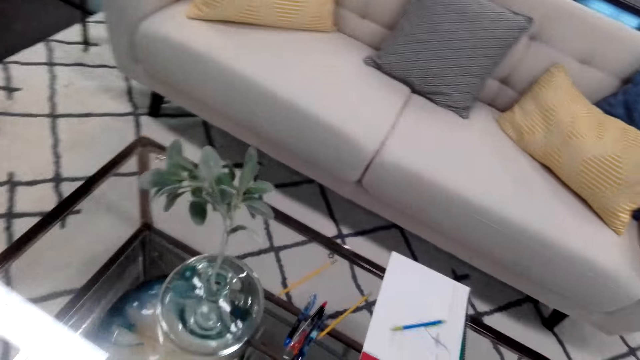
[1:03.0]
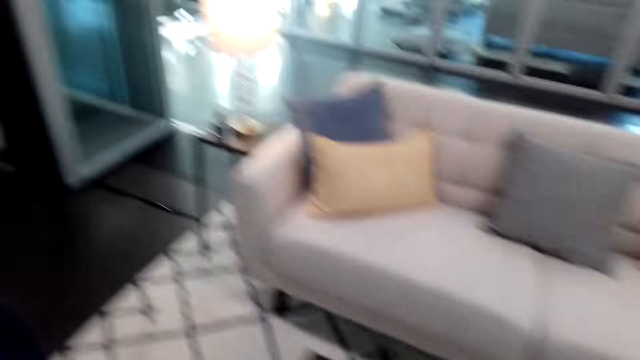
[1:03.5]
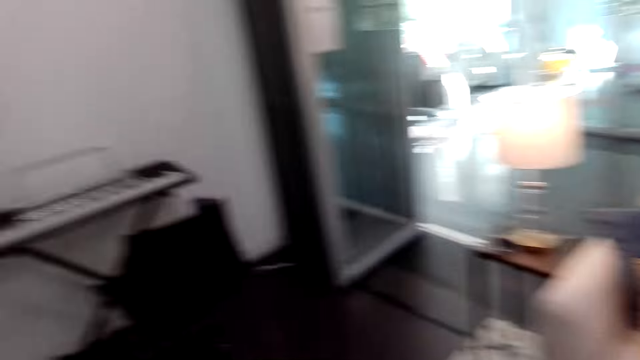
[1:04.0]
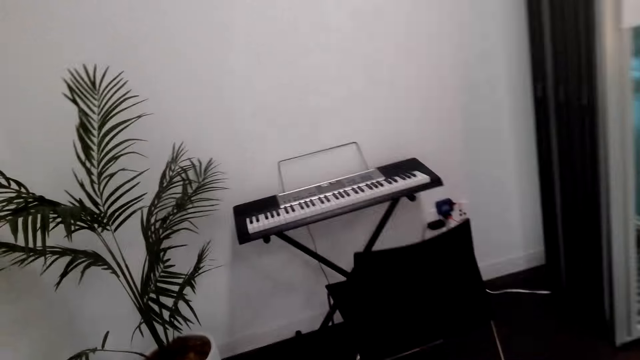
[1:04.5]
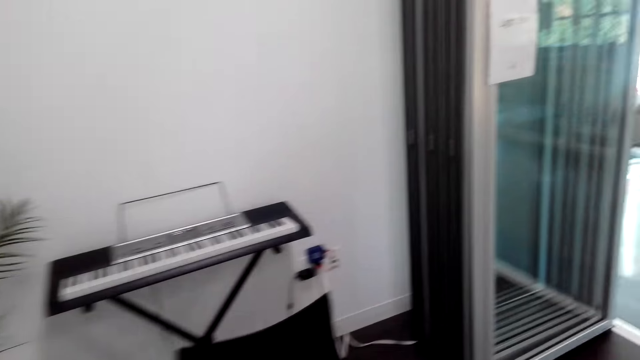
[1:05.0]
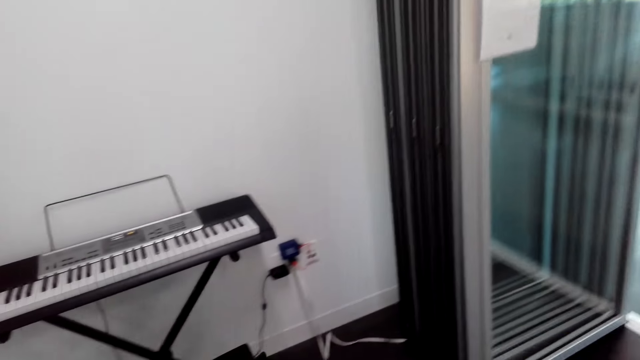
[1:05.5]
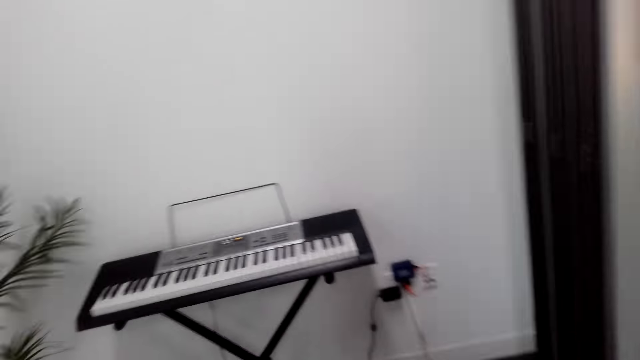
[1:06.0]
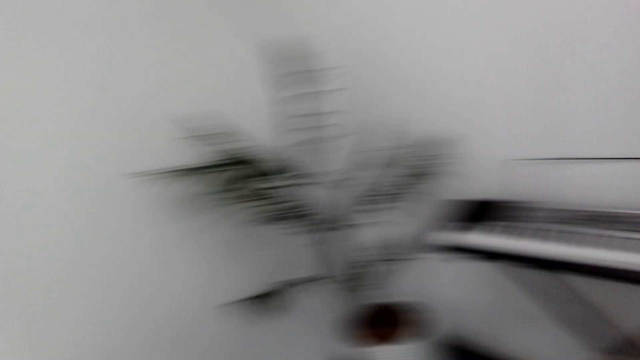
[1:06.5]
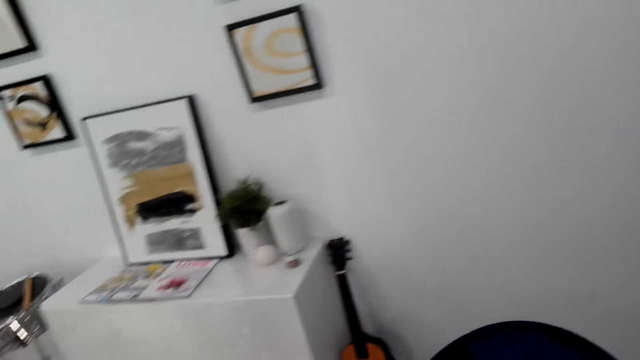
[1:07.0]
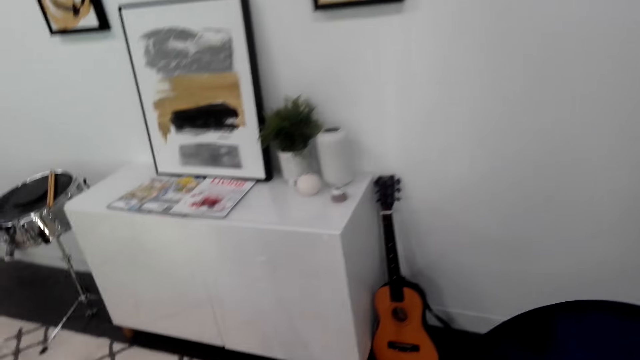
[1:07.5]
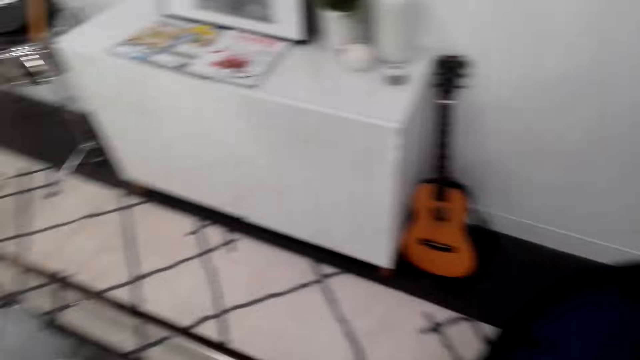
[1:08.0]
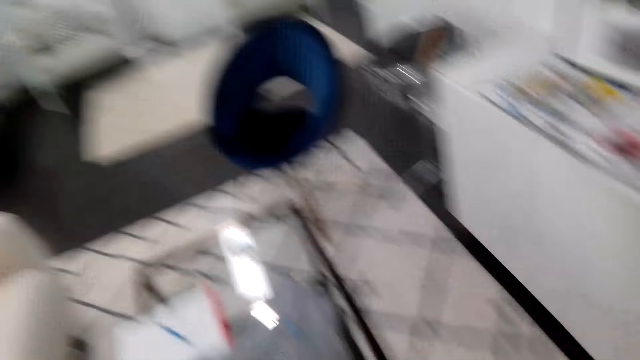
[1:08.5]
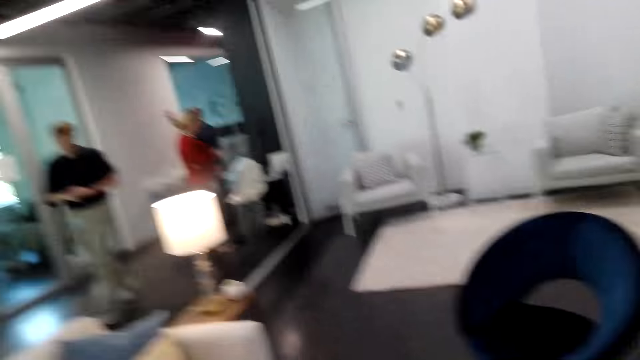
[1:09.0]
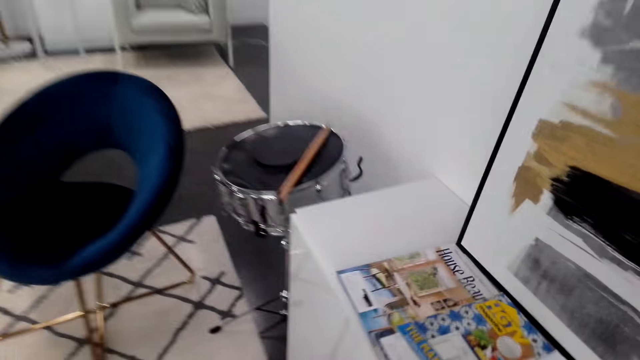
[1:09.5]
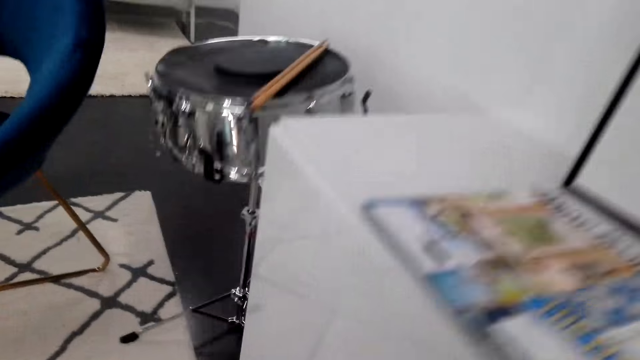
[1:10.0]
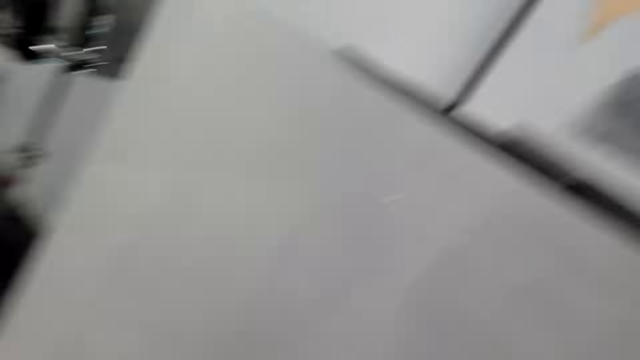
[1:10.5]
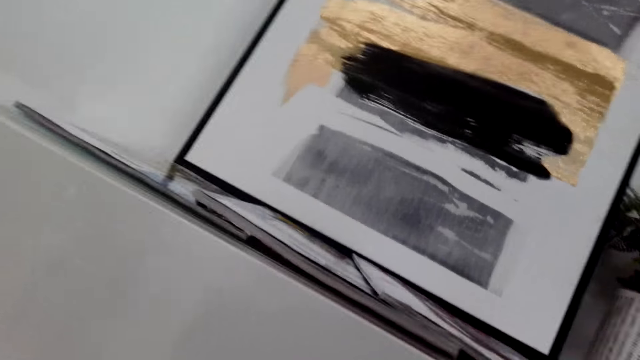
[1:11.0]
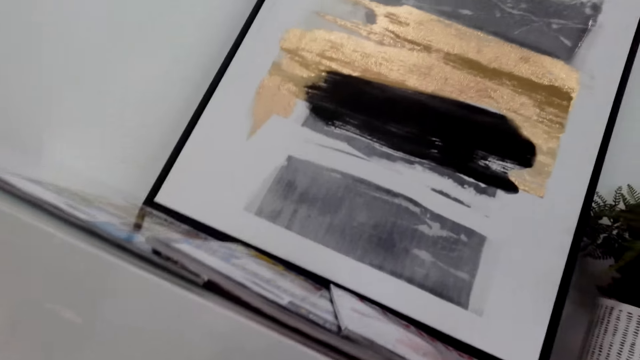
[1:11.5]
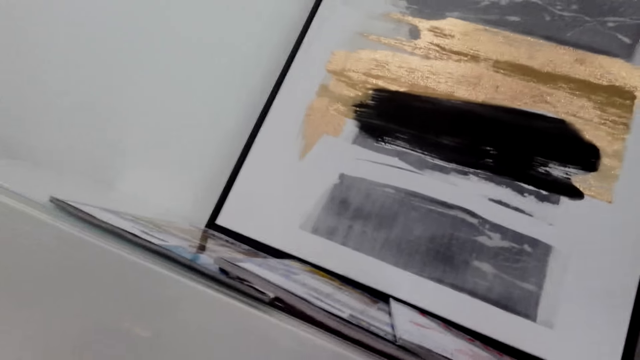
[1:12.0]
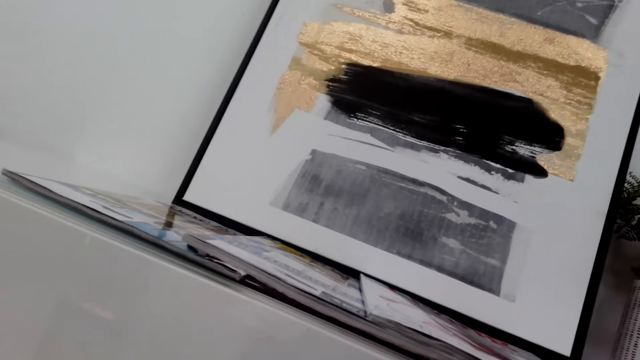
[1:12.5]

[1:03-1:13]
The camera wearer looks around. They walk around. They look around. They look at a painting.

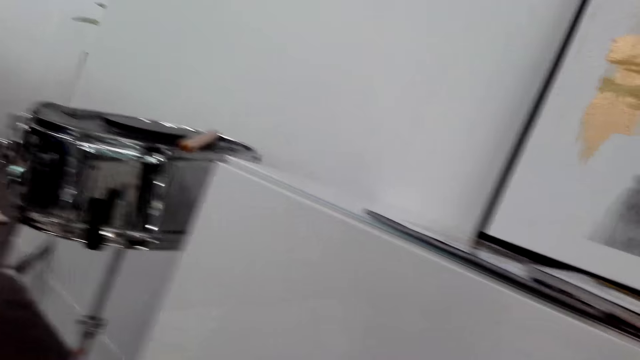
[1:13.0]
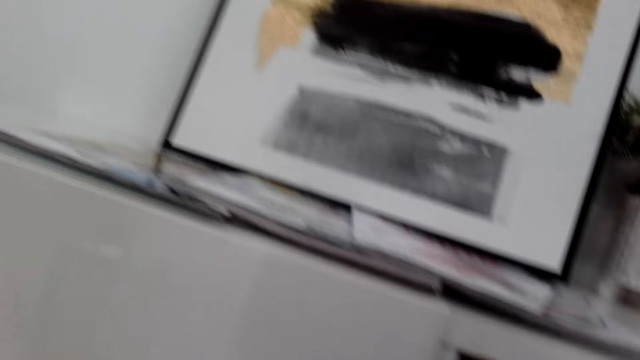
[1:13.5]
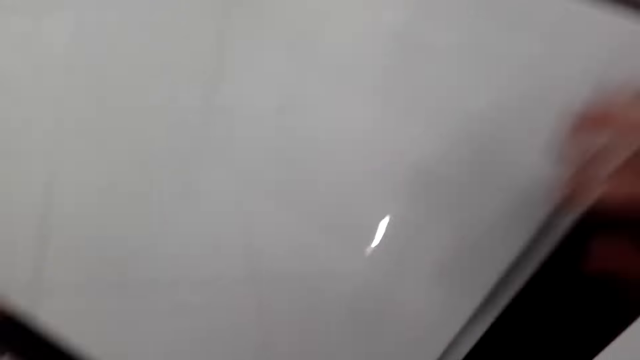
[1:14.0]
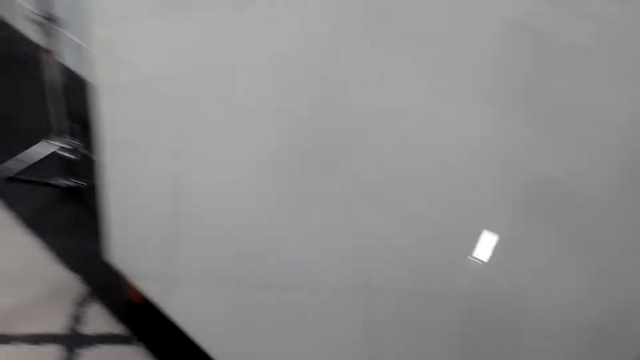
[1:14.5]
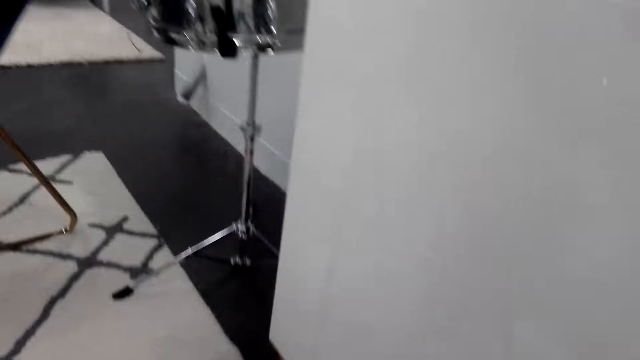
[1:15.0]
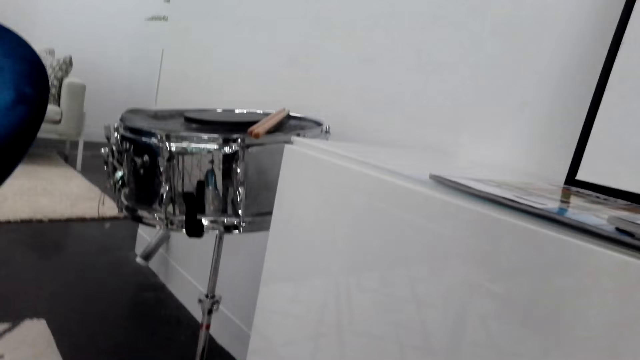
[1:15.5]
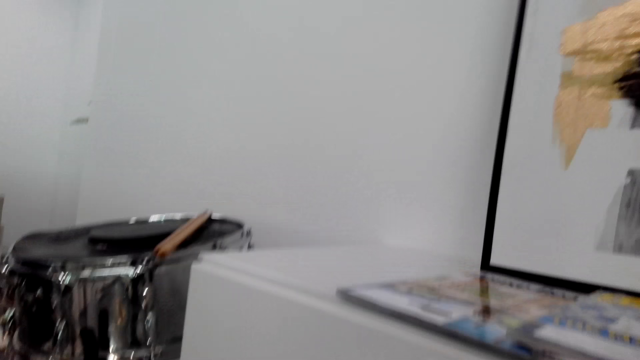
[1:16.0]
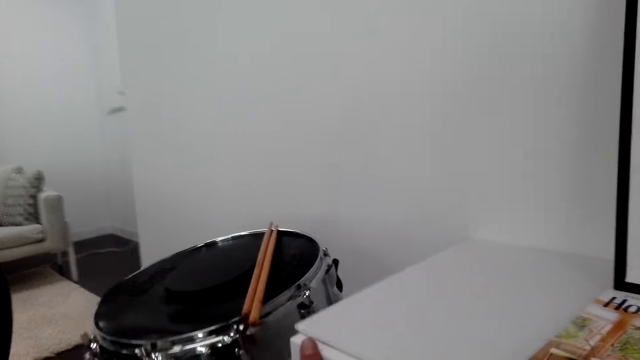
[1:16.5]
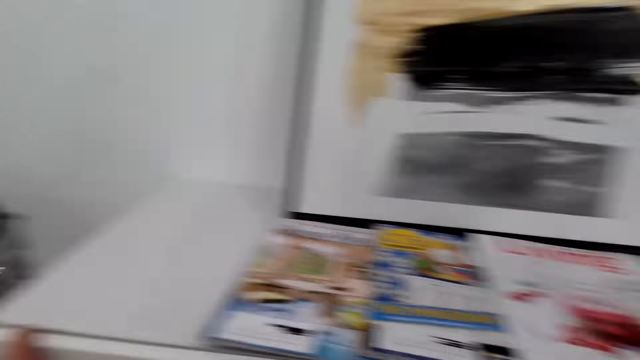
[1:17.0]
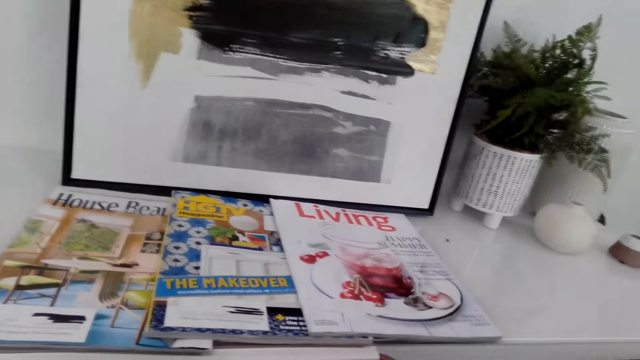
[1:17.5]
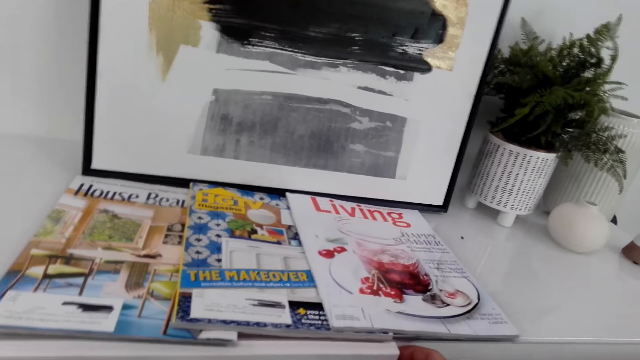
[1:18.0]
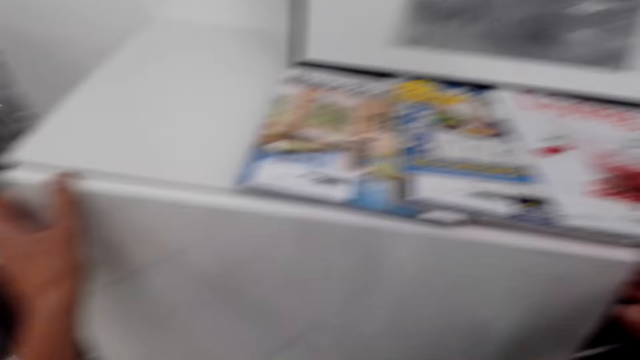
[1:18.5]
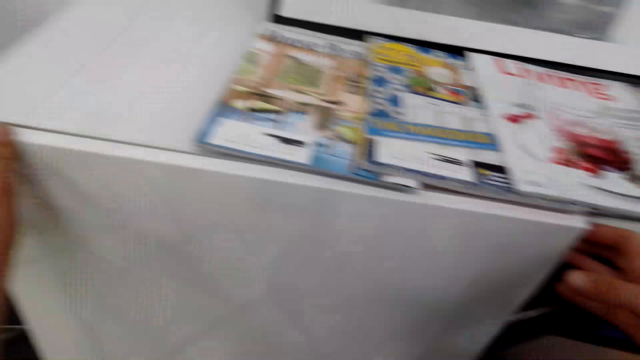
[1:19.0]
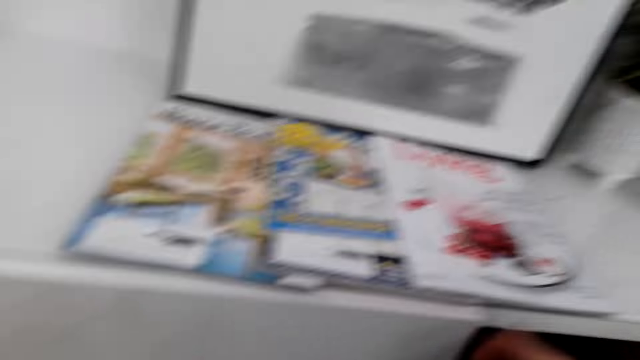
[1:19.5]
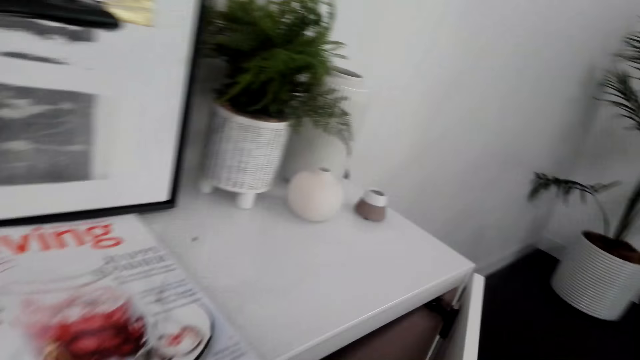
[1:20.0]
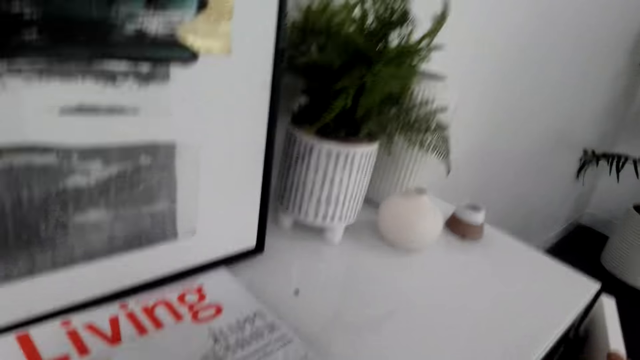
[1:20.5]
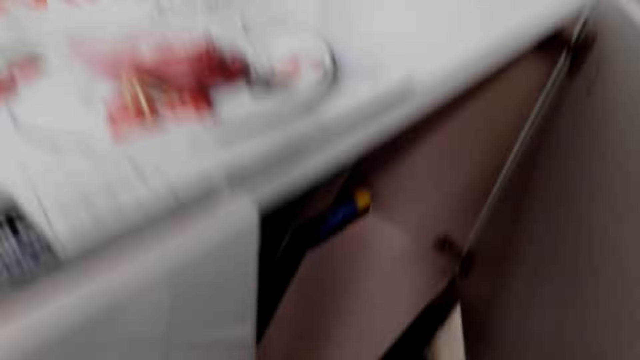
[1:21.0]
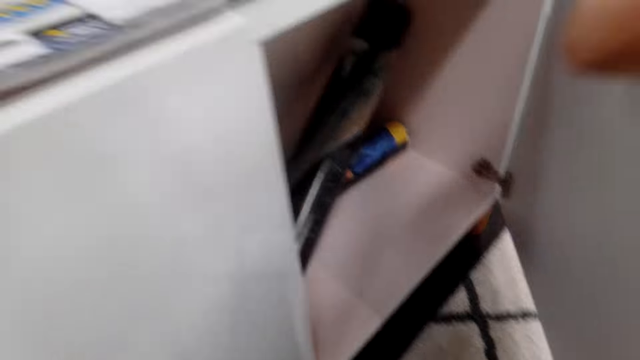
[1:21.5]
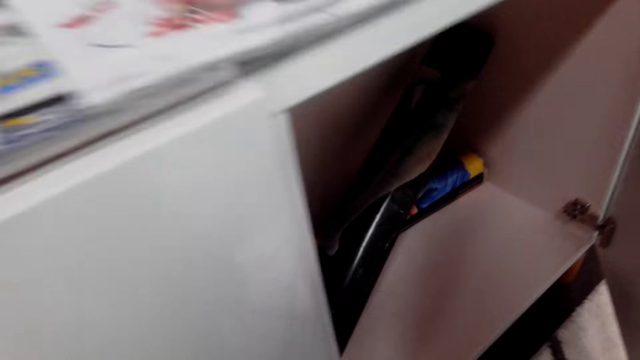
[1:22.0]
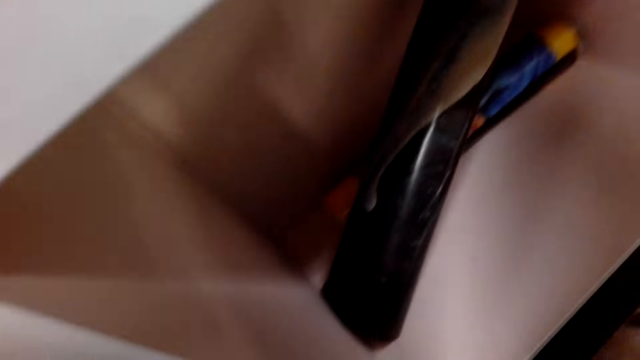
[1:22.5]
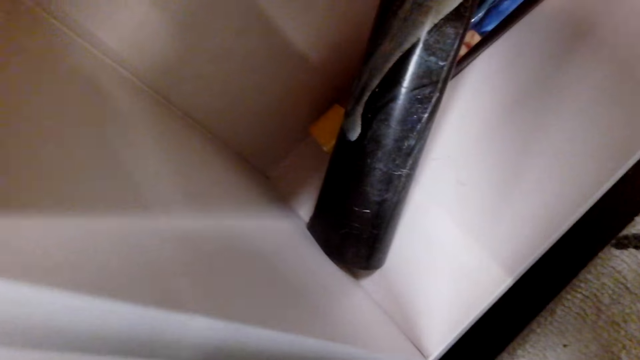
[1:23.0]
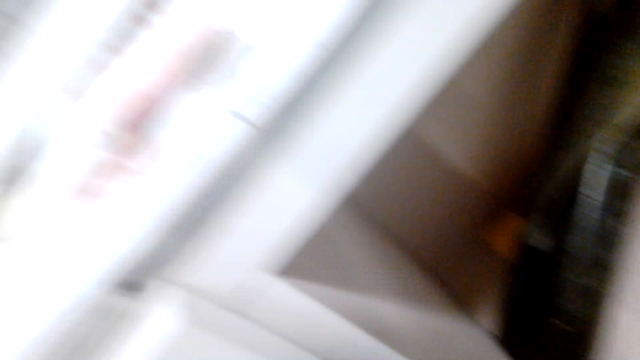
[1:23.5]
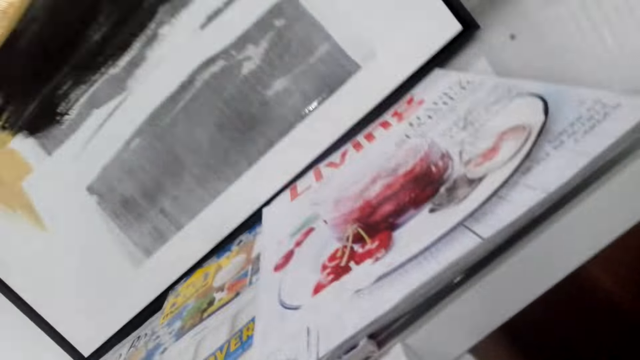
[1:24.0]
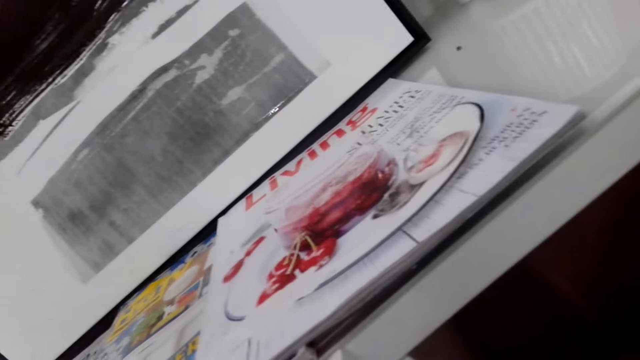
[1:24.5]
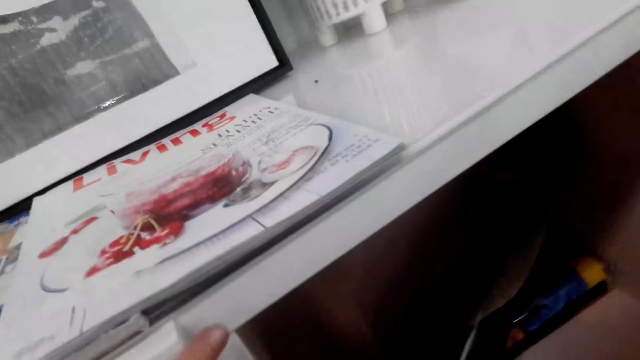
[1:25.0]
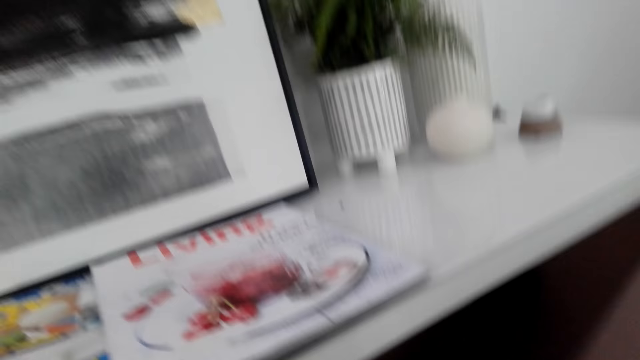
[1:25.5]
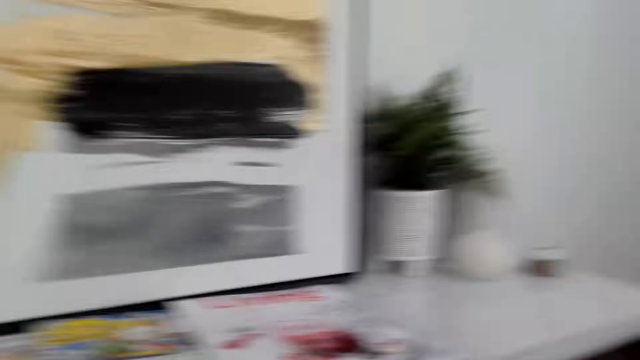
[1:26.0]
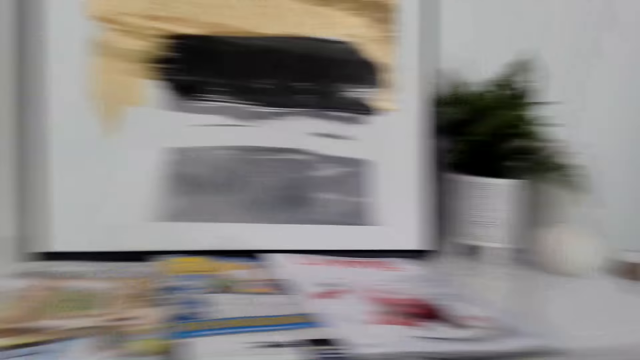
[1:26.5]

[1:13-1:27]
The camera wearer opens the cabinet. They look around. They look at the top of the cabinet. They look inside the cabinet. They look at the top of the cabinet.
